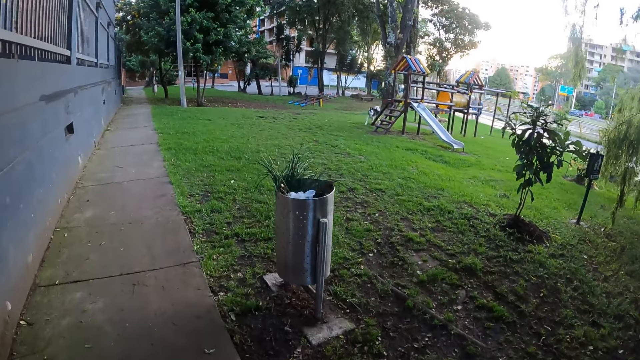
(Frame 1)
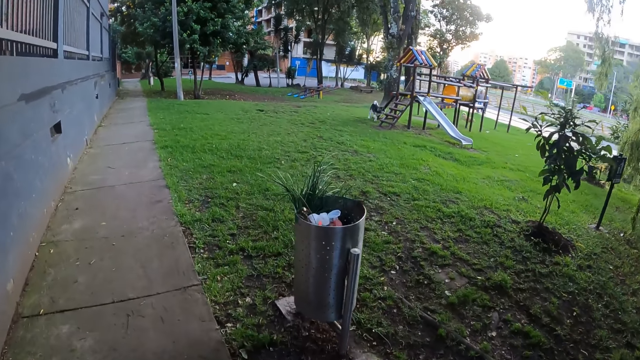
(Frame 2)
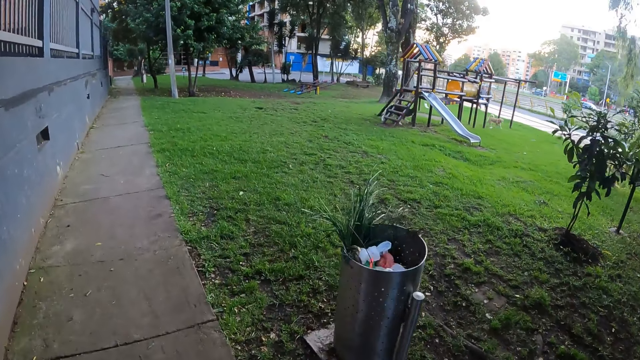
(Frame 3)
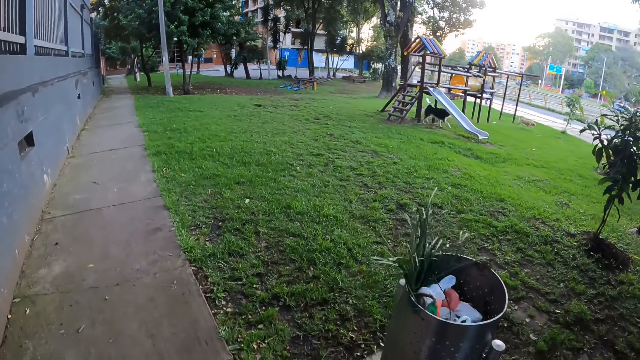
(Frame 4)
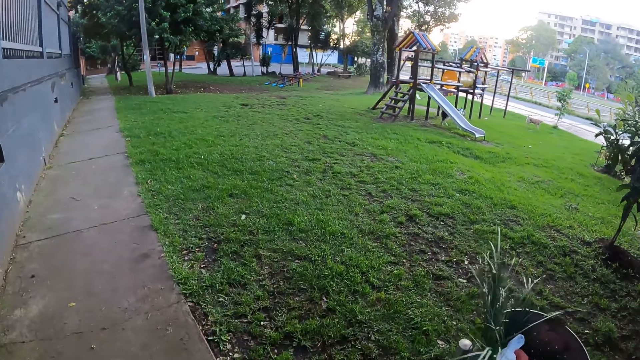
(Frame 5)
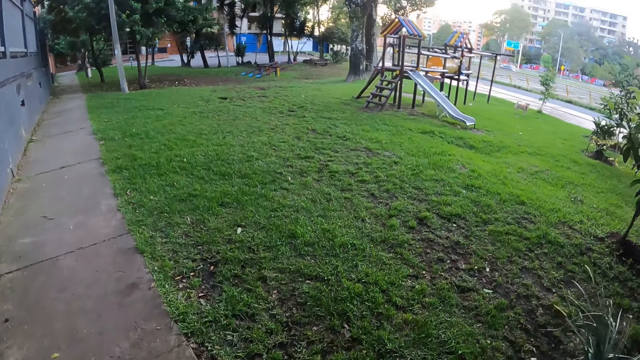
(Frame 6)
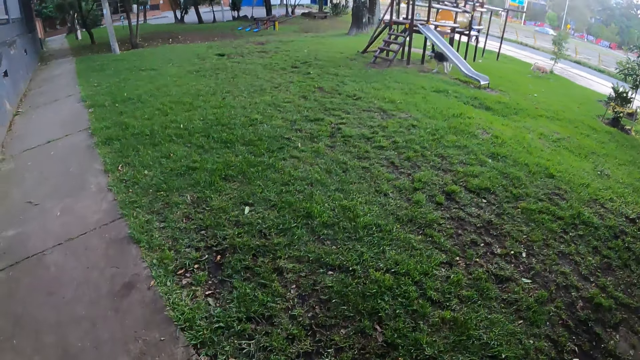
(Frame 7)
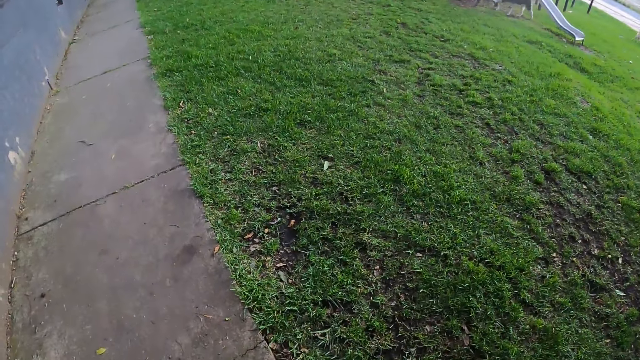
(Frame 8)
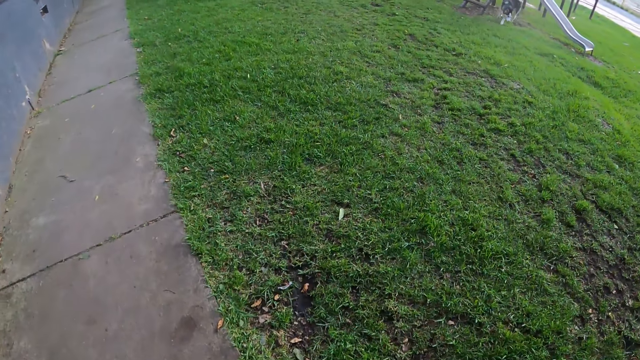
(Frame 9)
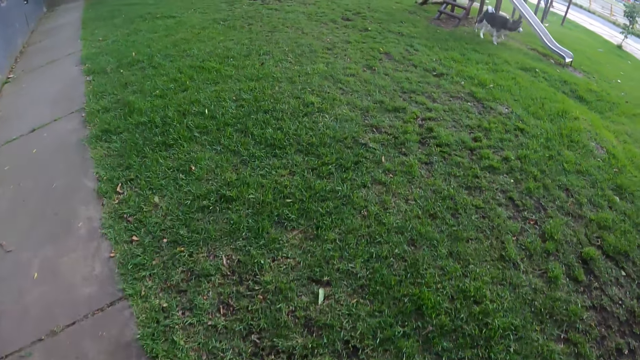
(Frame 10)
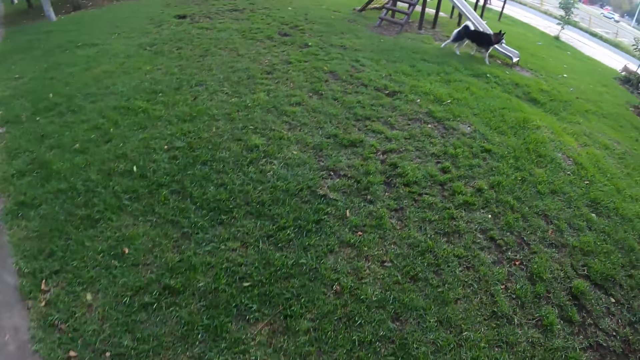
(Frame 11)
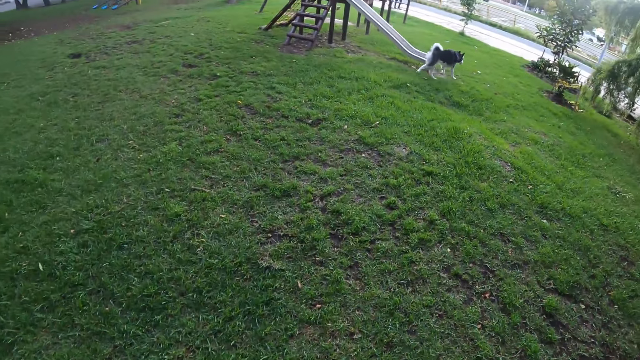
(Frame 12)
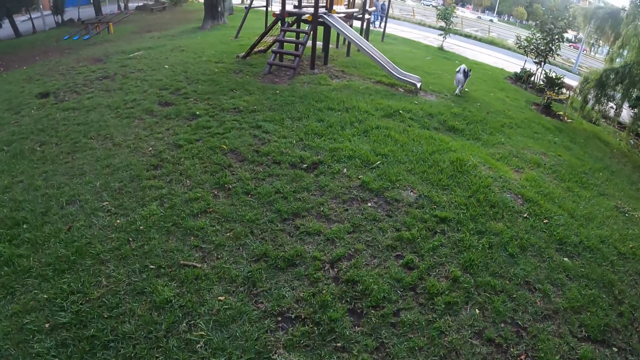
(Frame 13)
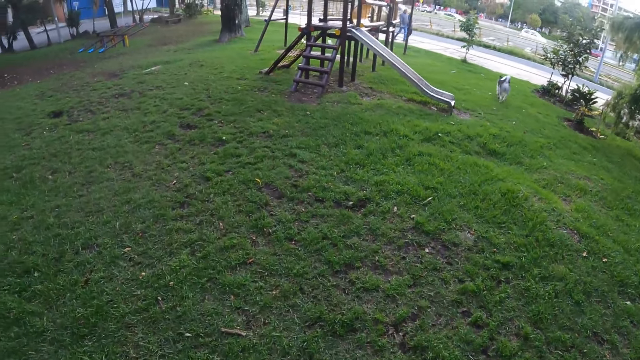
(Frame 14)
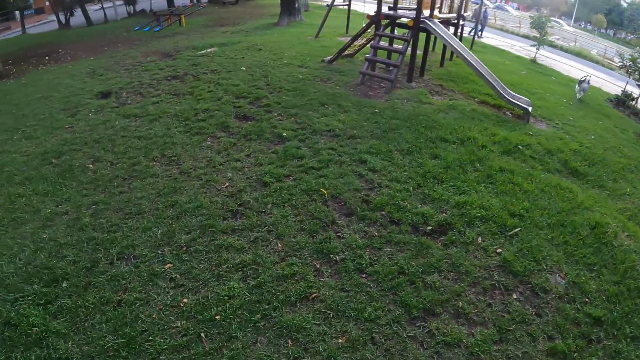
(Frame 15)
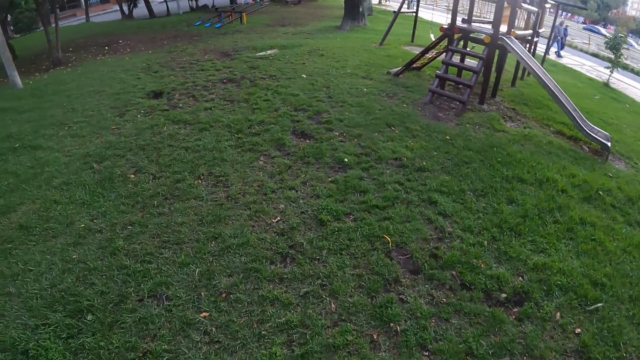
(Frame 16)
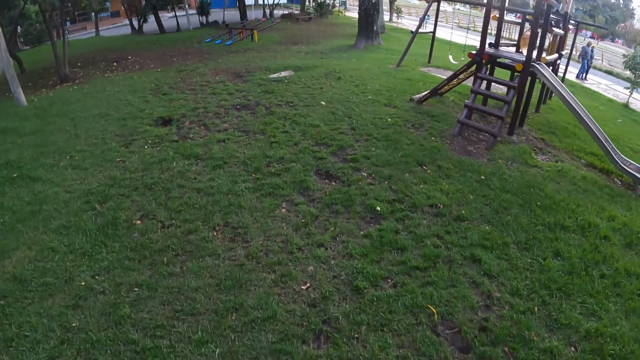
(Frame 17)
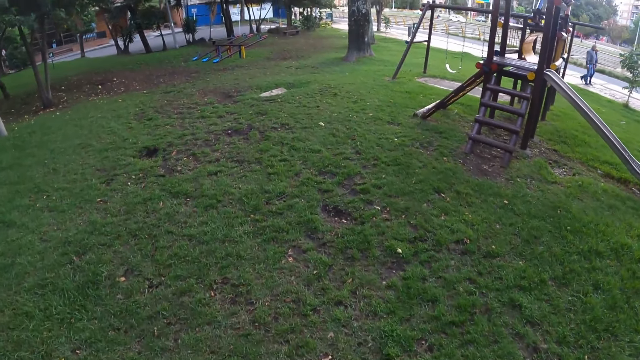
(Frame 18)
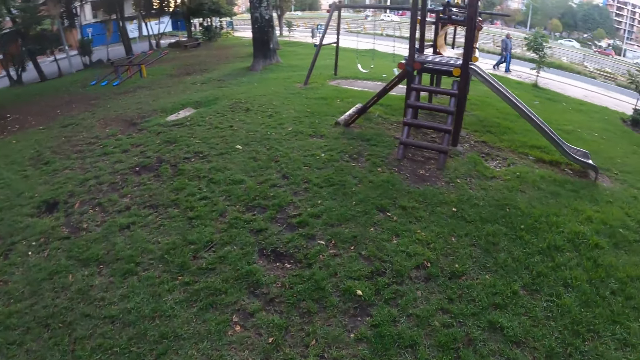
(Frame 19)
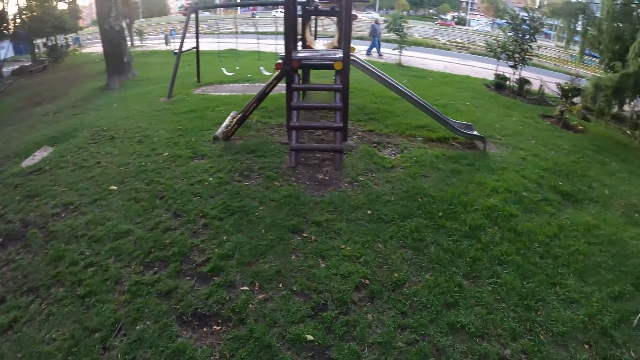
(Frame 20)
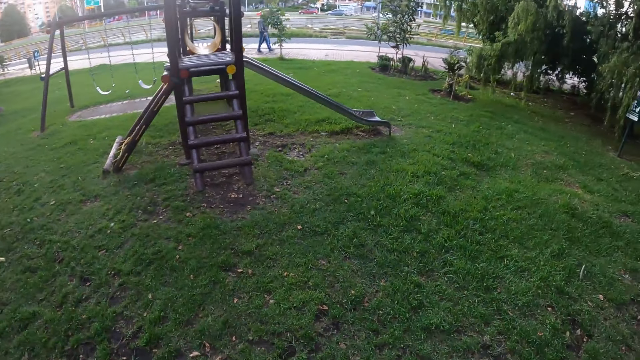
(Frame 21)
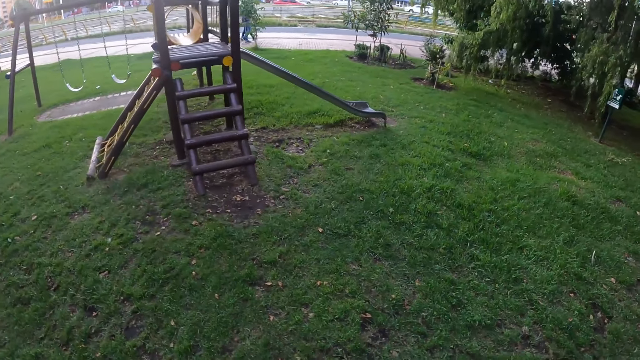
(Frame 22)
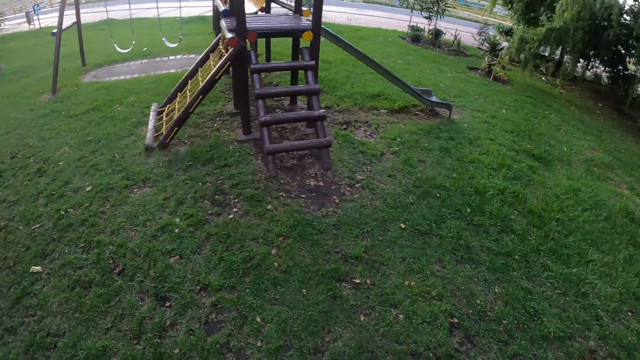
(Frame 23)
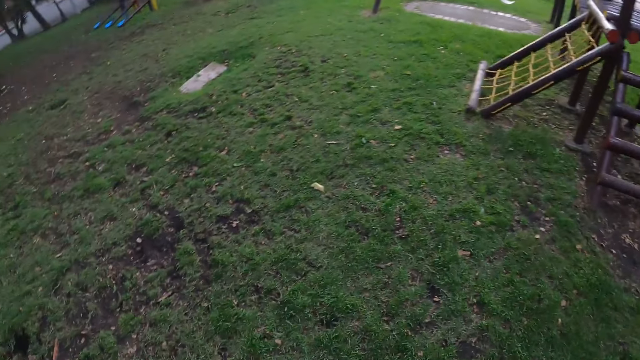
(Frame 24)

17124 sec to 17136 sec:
The dog runs on a playground. The camera wearer walks on the playground.

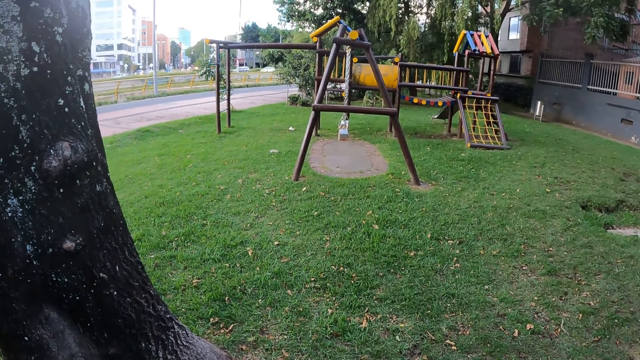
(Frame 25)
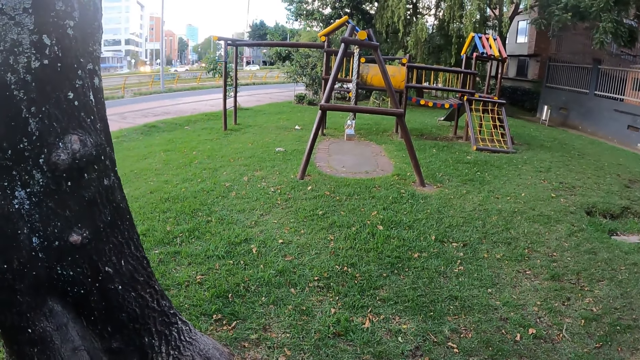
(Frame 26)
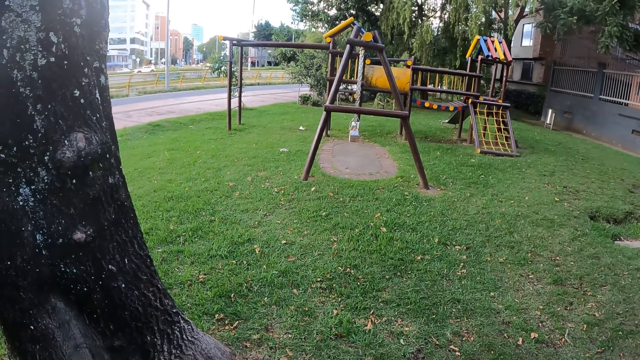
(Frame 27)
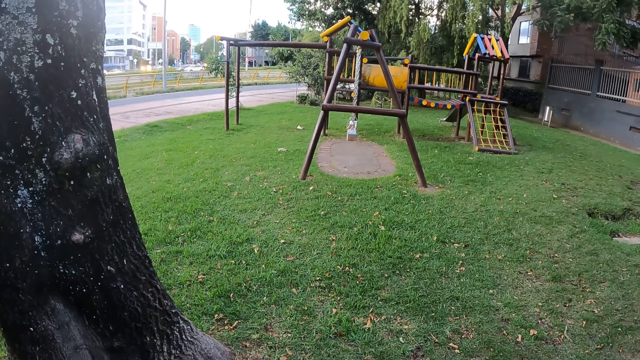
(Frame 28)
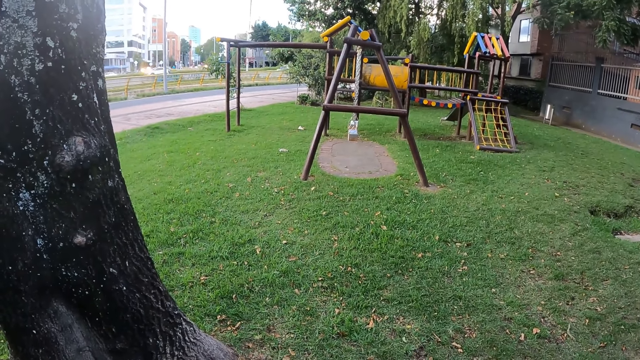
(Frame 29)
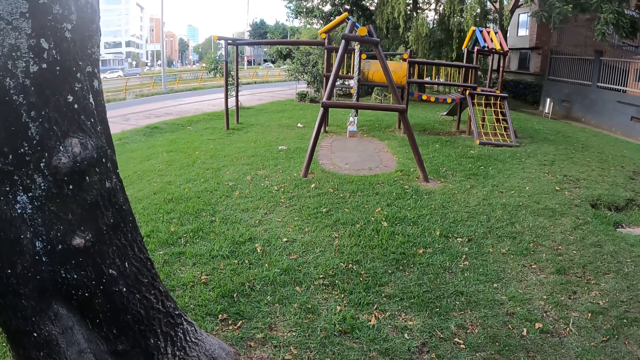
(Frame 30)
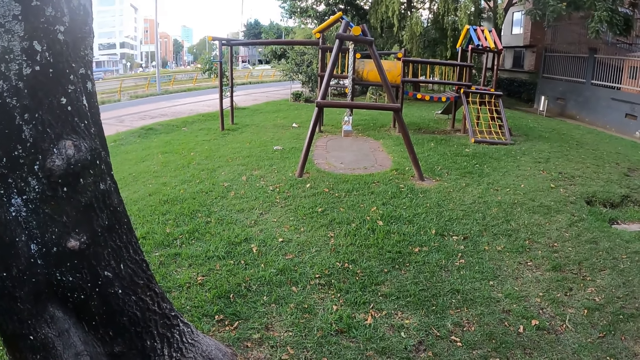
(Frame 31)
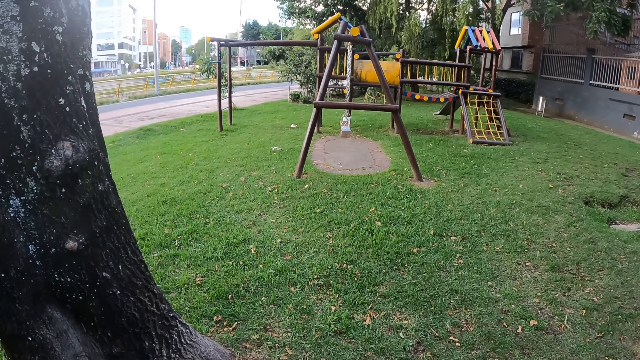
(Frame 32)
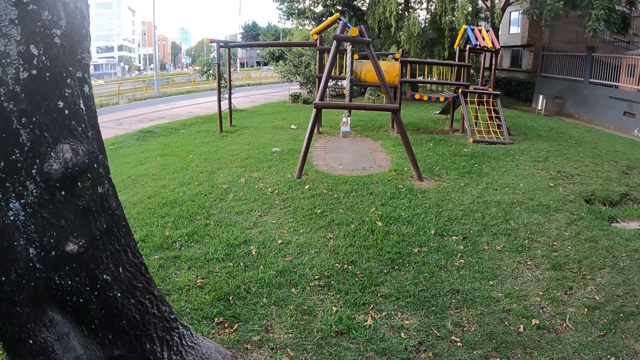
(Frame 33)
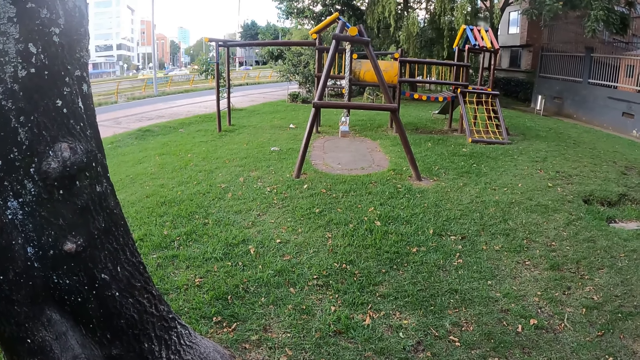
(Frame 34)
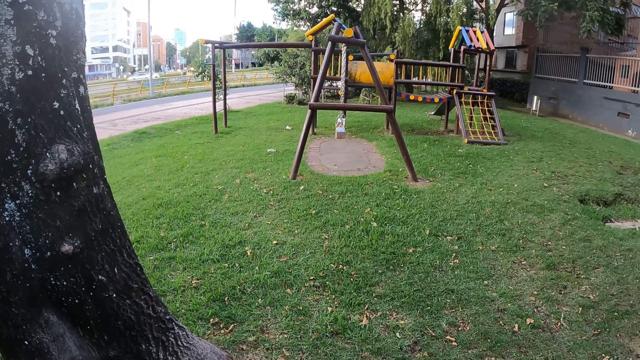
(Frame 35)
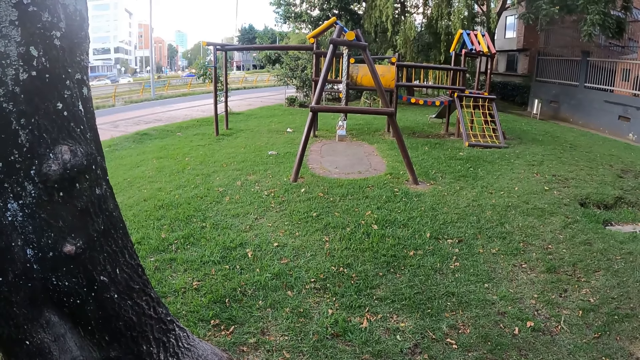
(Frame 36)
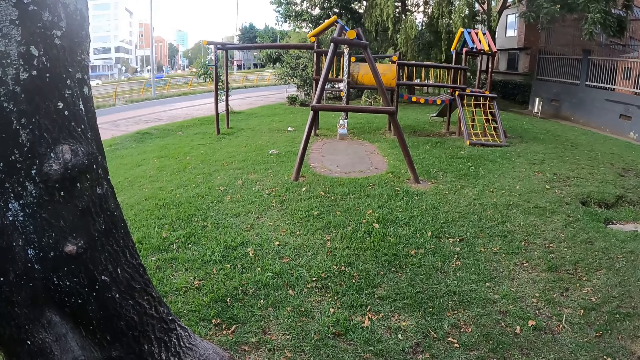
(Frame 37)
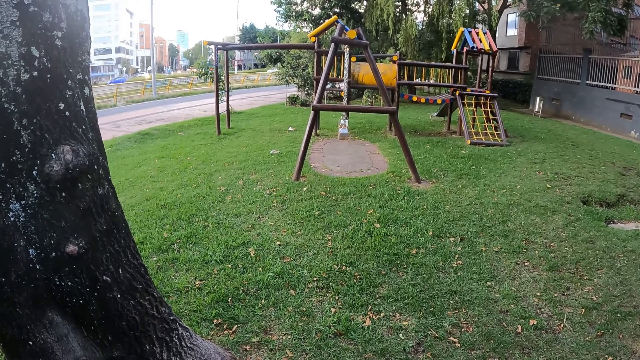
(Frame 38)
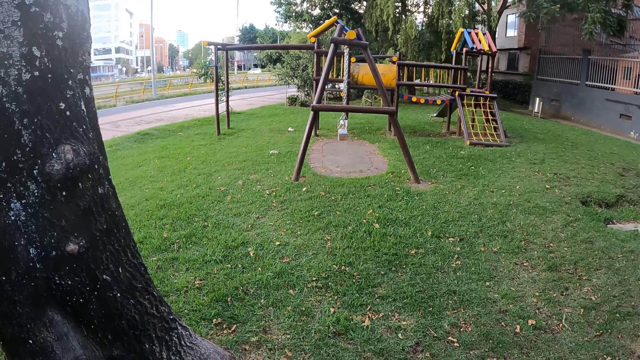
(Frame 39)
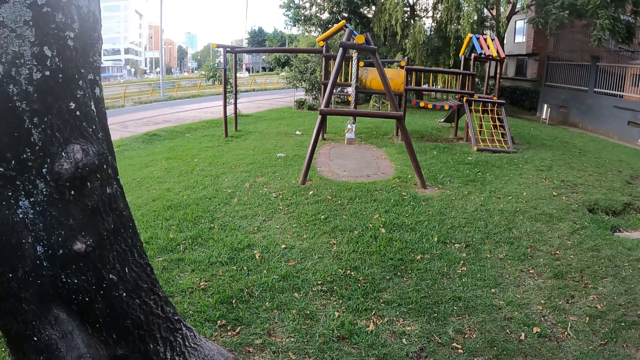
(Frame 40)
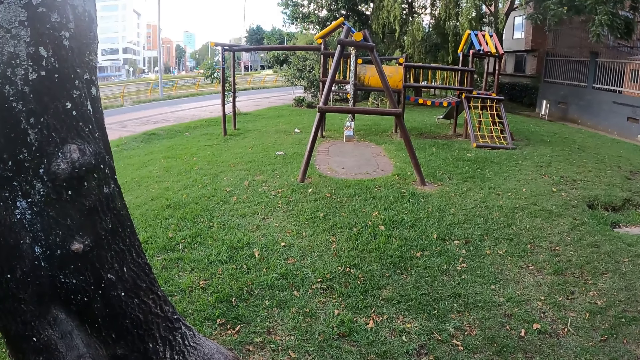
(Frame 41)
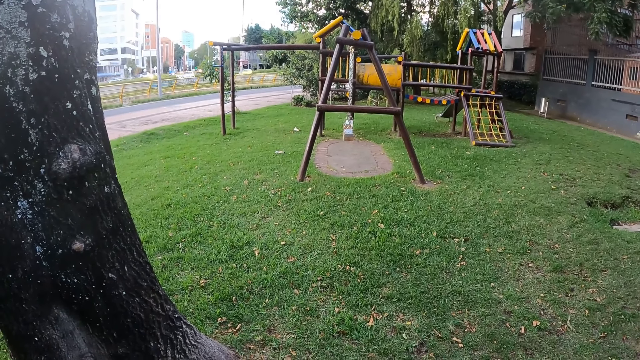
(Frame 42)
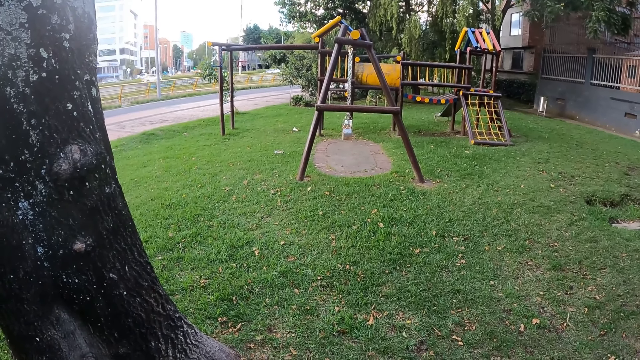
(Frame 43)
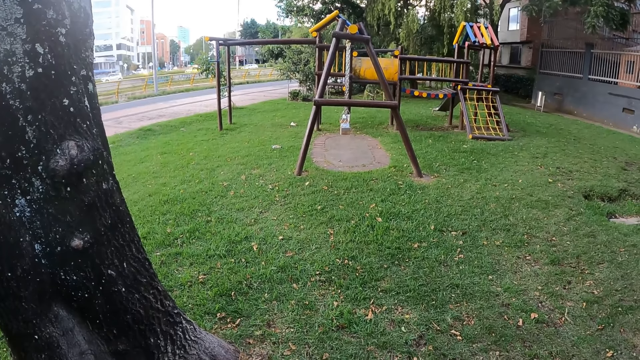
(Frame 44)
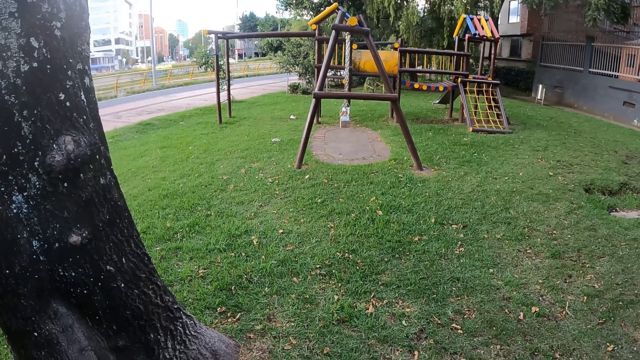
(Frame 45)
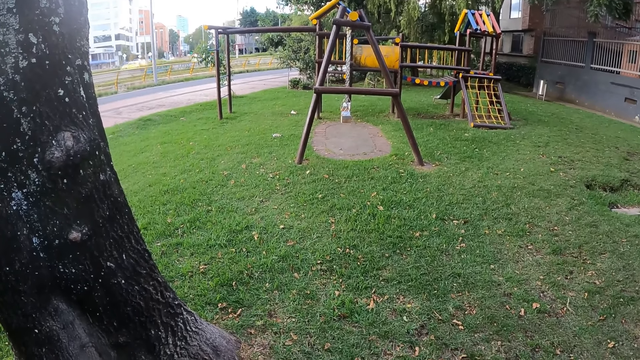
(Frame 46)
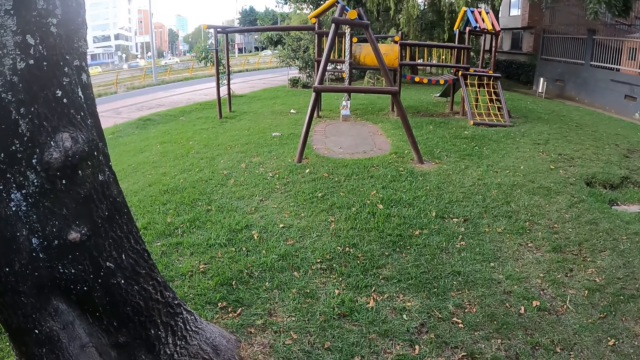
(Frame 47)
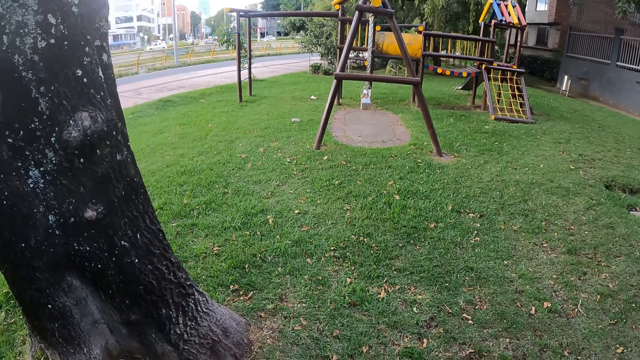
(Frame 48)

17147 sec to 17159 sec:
The camera wearer stares at the playing tools.
